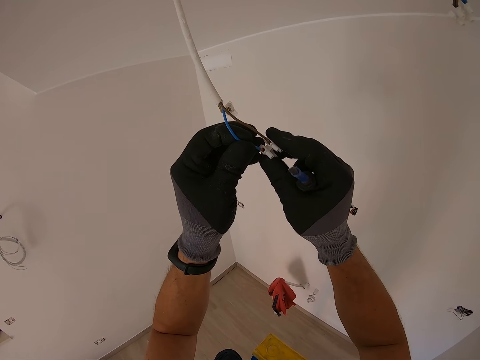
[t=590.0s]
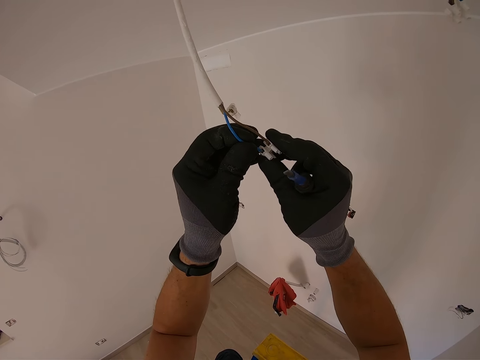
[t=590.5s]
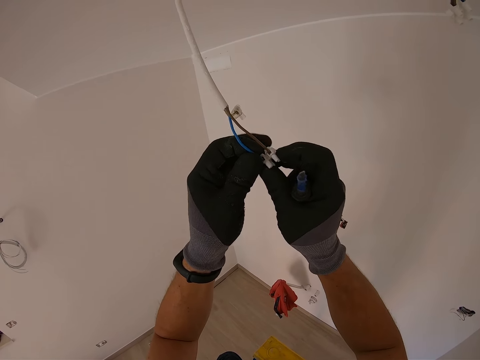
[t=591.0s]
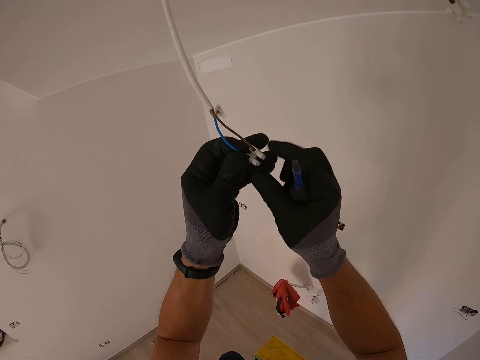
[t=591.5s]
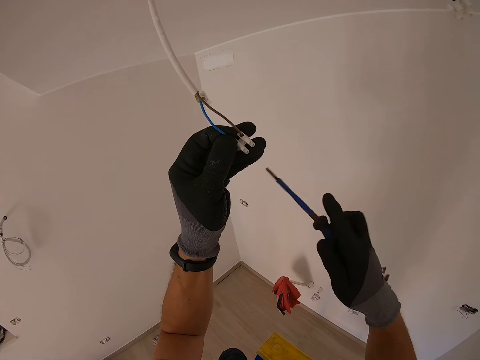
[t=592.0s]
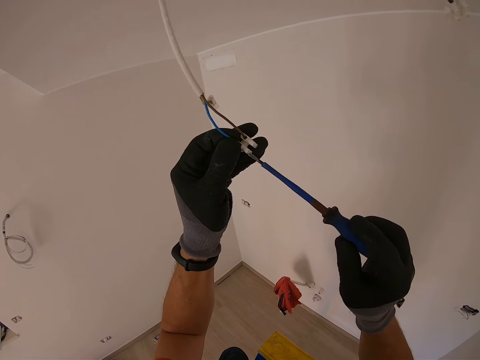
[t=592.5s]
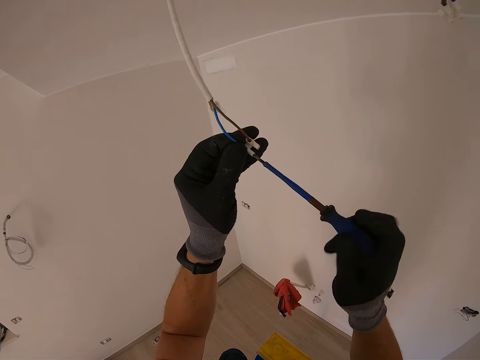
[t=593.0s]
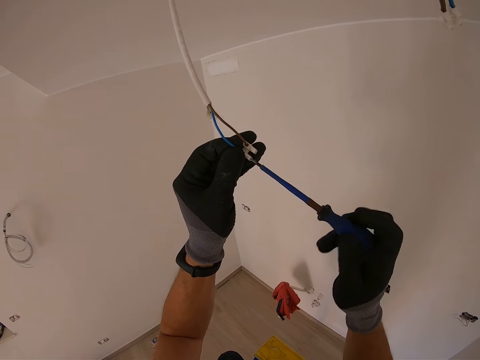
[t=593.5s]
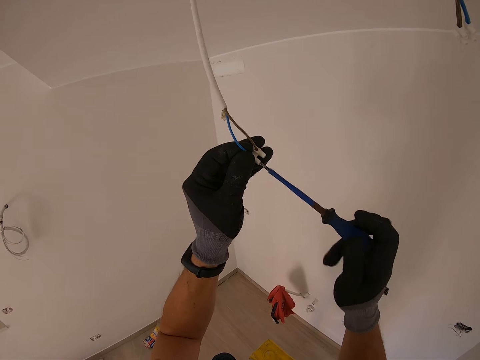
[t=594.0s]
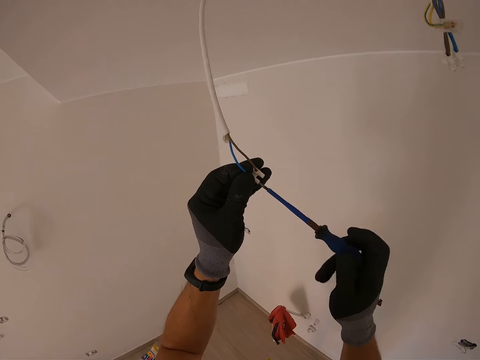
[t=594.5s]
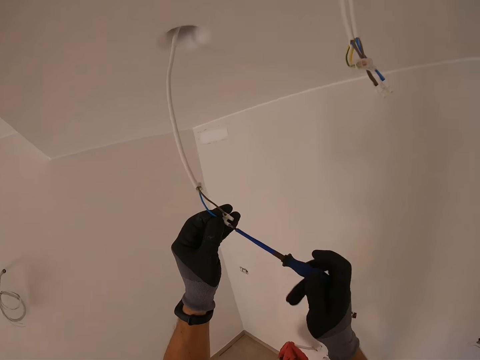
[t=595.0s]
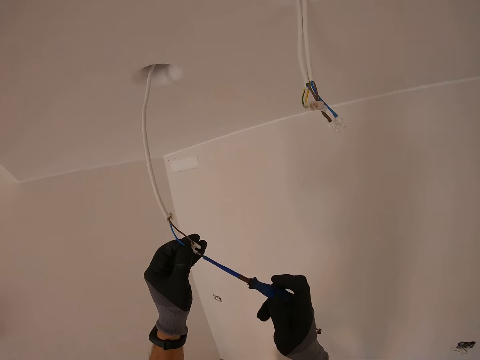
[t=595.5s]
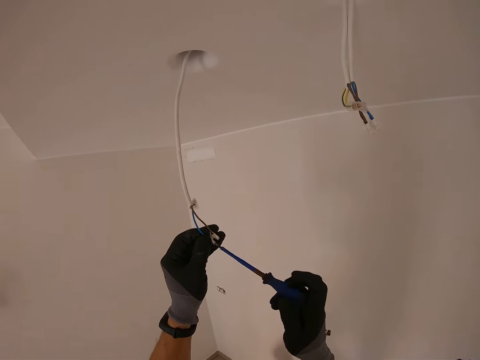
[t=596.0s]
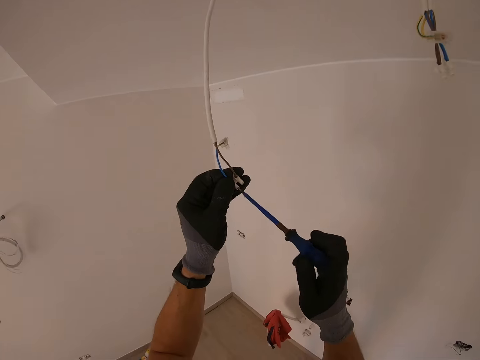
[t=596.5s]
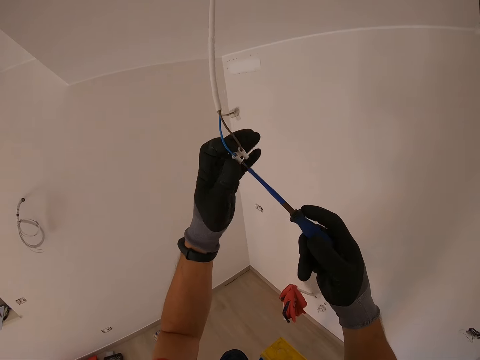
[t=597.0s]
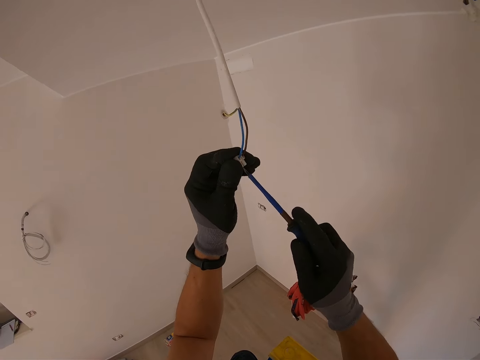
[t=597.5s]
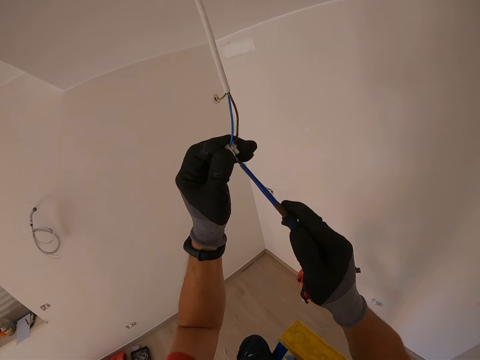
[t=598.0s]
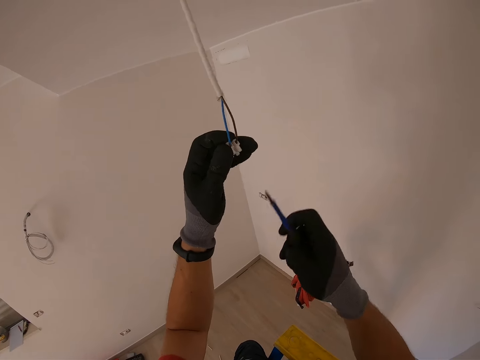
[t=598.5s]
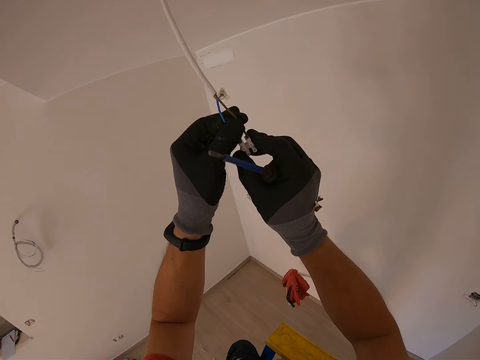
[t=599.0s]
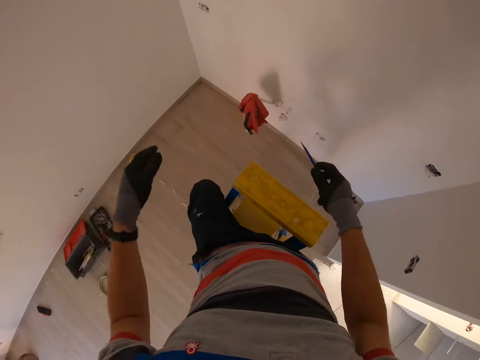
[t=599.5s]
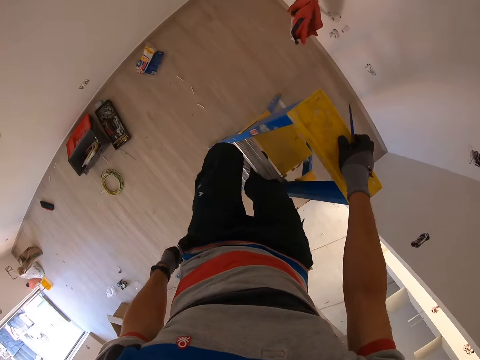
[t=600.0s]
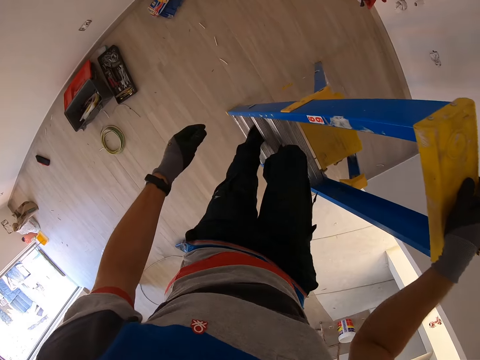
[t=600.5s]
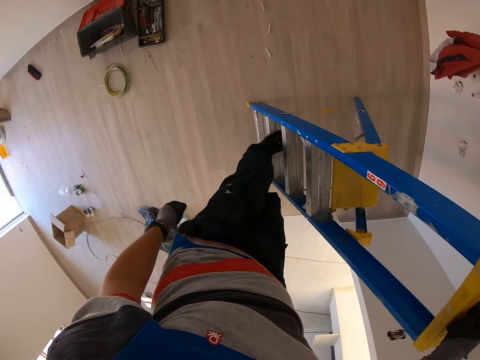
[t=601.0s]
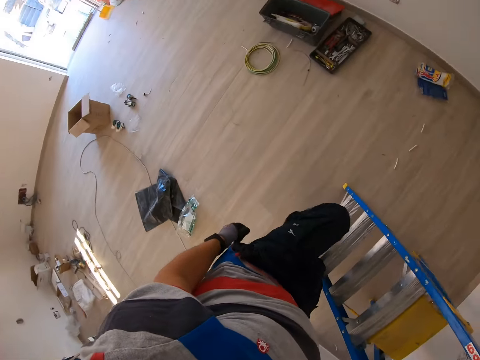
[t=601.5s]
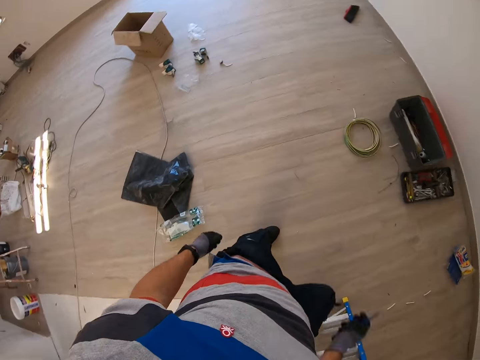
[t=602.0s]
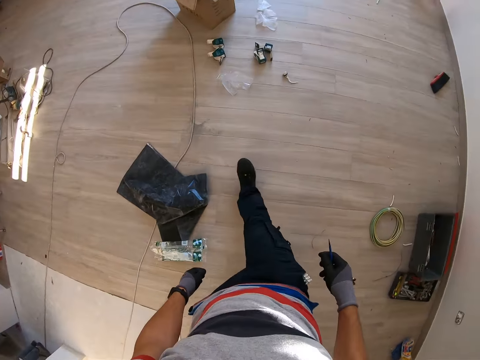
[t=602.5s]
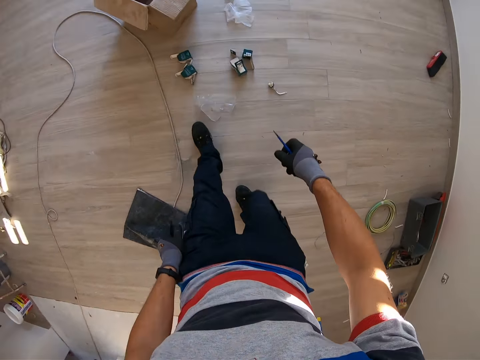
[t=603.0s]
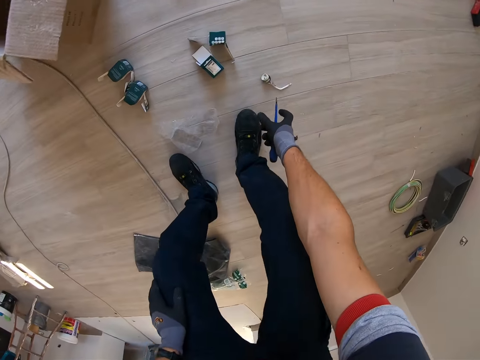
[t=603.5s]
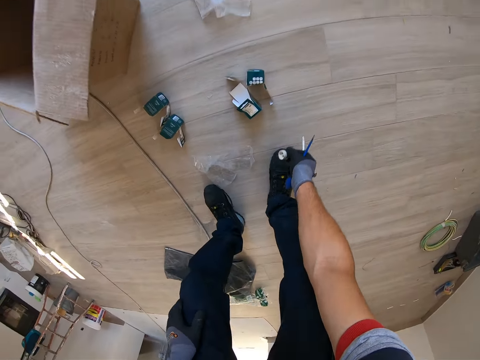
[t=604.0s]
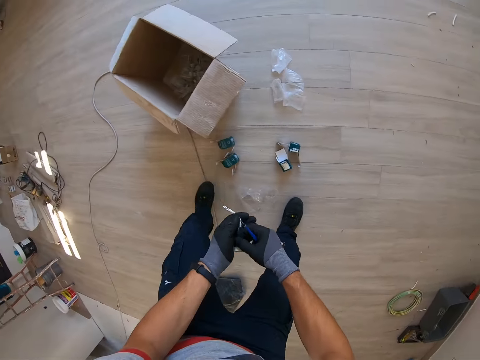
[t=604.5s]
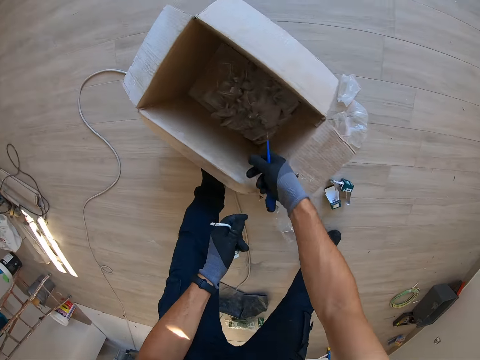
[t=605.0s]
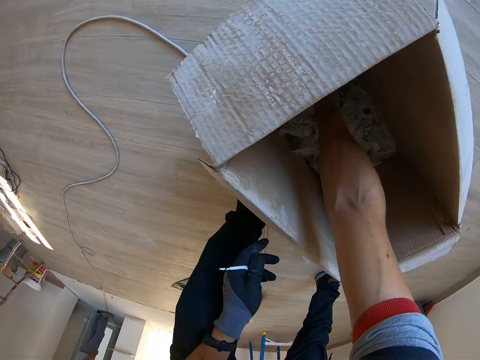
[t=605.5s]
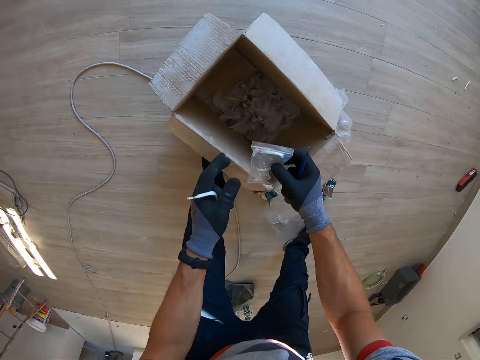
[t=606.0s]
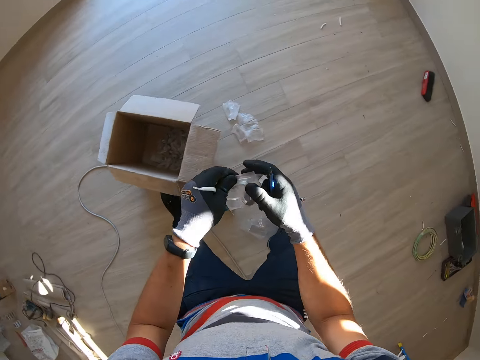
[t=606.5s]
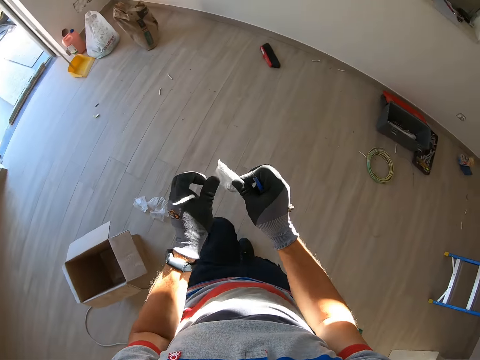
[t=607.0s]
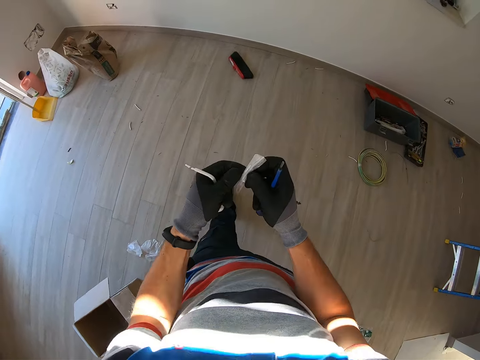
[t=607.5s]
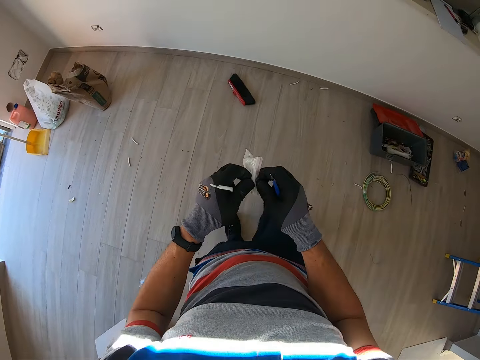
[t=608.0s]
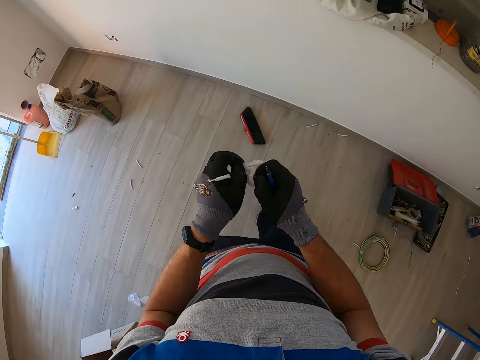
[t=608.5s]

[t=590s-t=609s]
The camera wearer tightens the cable connector screw with a screwdriver. They check the cable connector, hold the screwdriver, and go down the ladder with the screwdriver. They carry the screwdriver. They walk in the room. They hold the screwdriver and grab a bulb holder on the floor. They grab the bulb holder inside a bag. They hold the screwdriver and bulb holder. They hold the screwdriver and bulb holder again. They tear the bag with the bulb holder open.

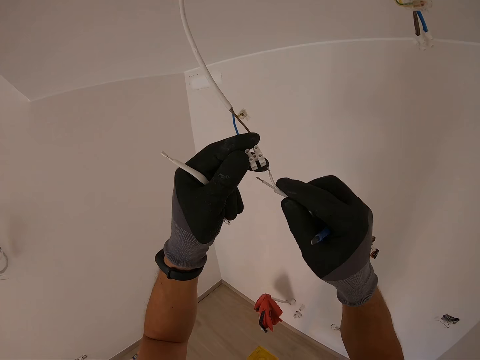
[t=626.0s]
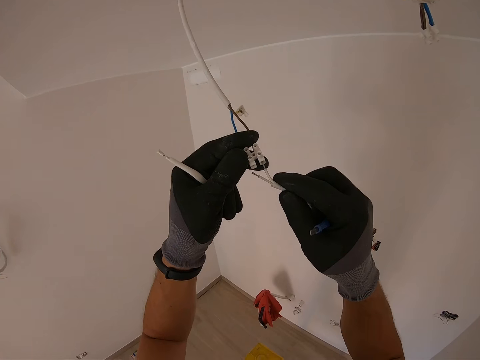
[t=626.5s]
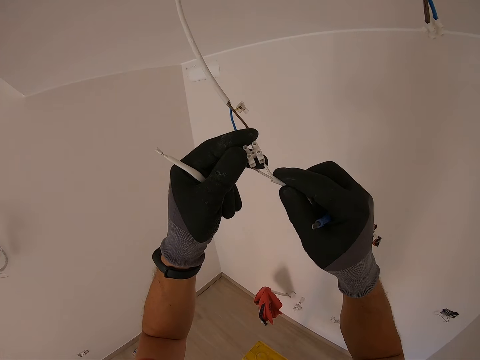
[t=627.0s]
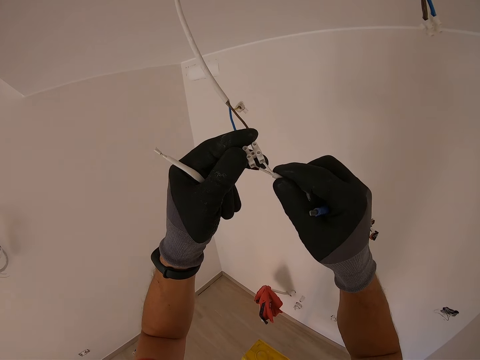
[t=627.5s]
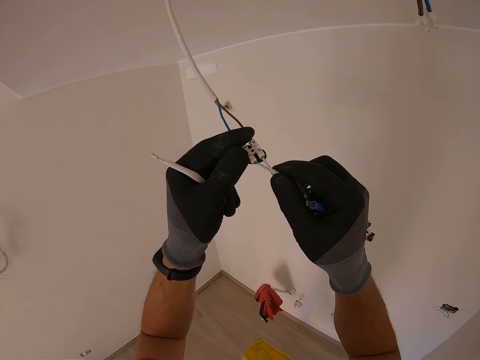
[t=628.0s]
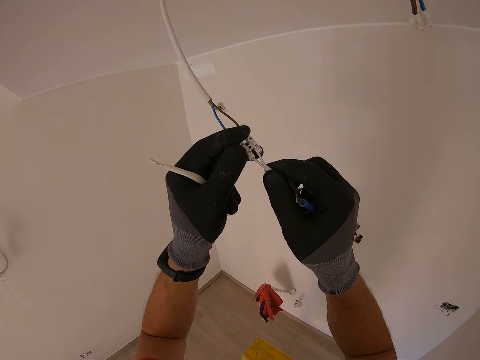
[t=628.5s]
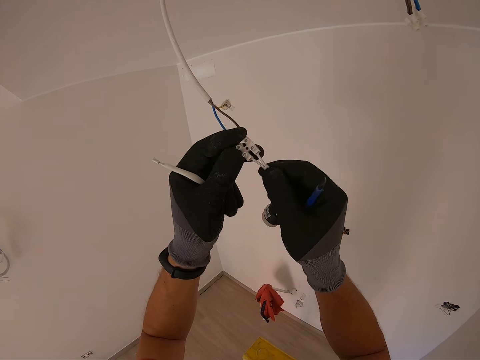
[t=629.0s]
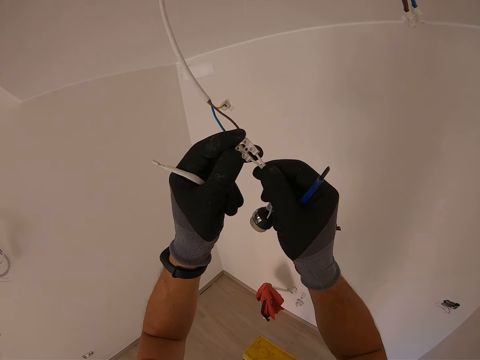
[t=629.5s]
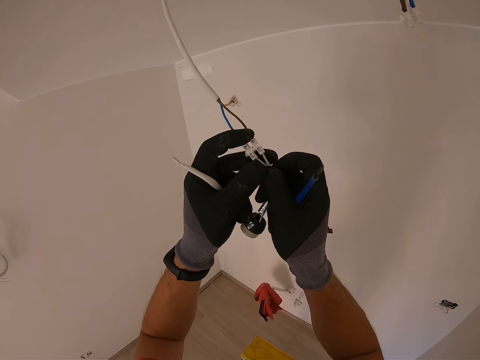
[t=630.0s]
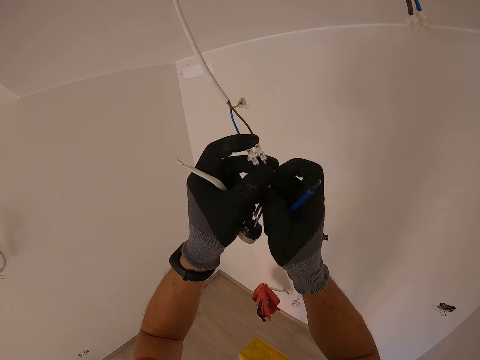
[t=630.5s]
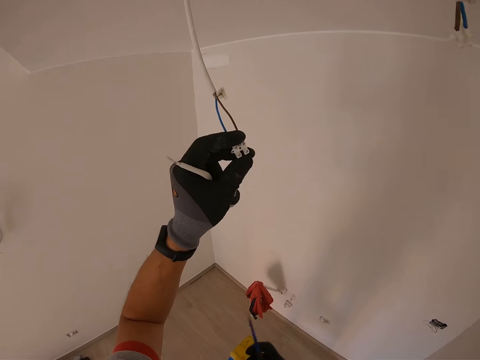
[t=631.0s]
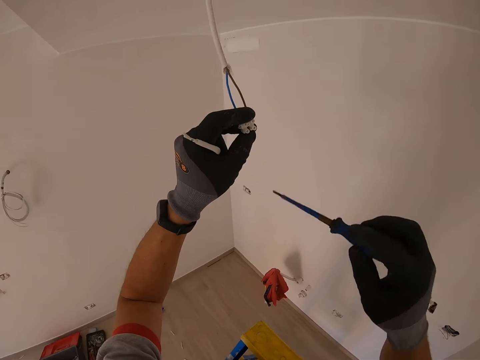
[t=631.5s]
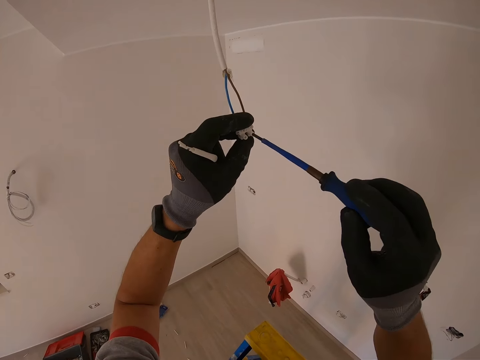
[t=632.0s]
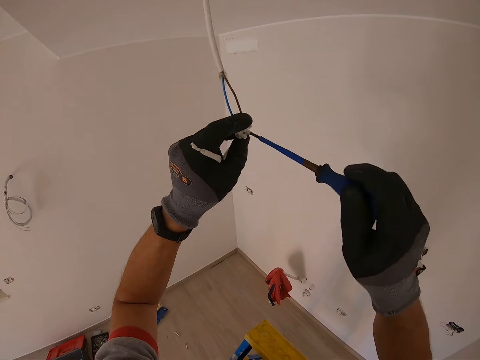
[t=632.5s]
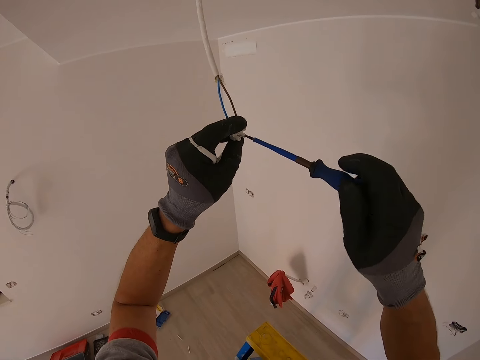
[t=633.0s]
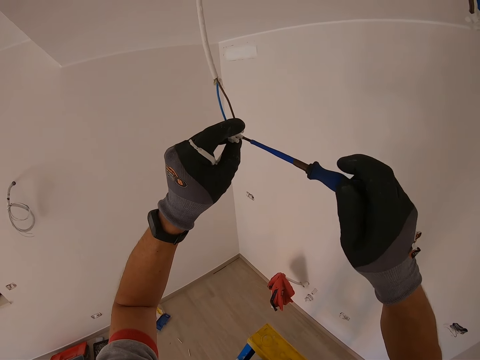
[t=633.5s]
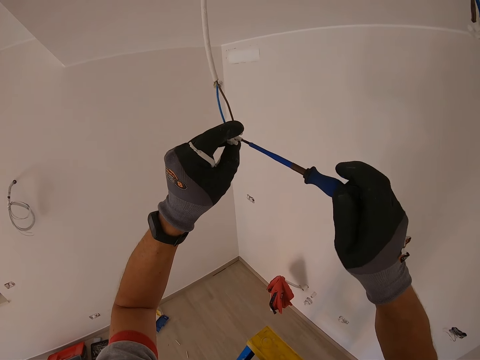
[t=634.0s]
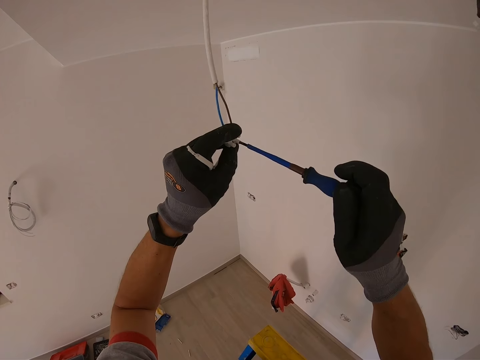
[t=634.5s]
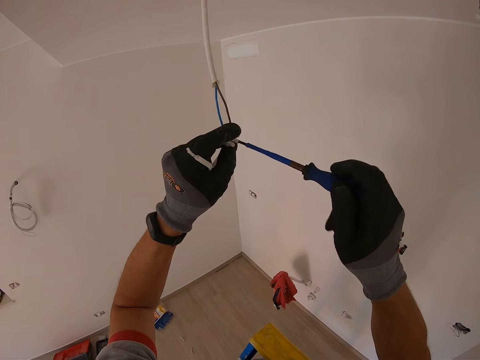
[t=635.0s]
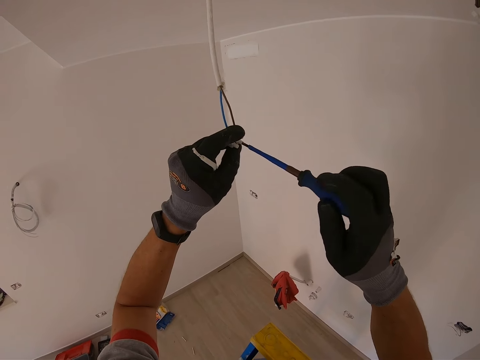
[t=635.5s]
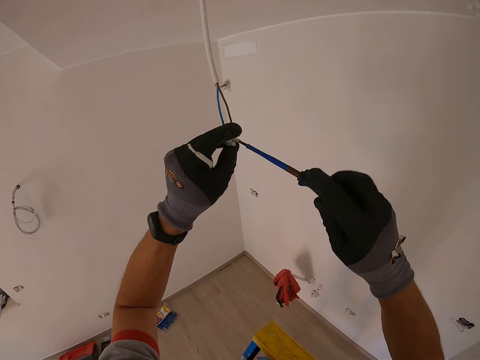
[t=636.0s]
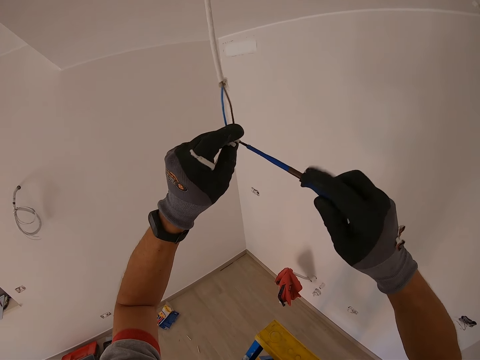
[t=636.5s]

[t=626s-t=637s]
The camera wearer fixes the wire on the cable joint kit. They tighten the cable connector screw with a screwdriver.
